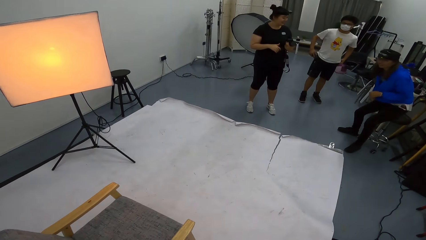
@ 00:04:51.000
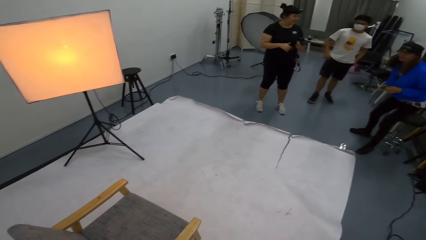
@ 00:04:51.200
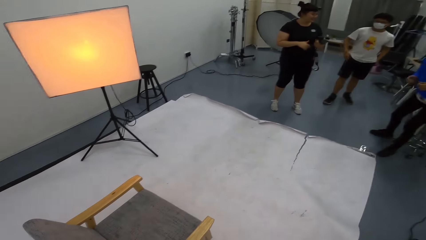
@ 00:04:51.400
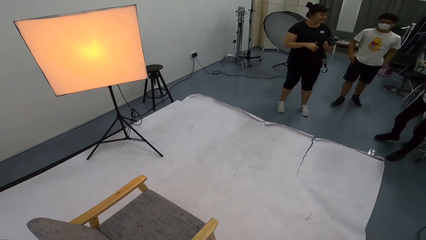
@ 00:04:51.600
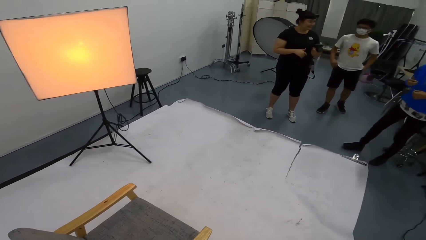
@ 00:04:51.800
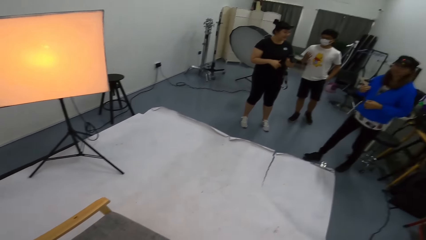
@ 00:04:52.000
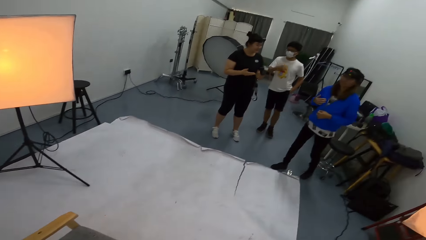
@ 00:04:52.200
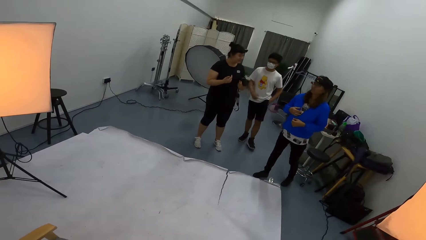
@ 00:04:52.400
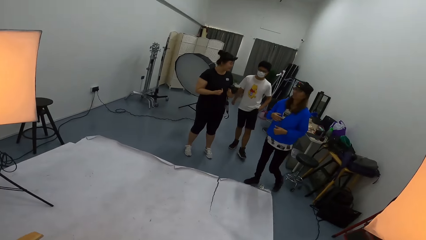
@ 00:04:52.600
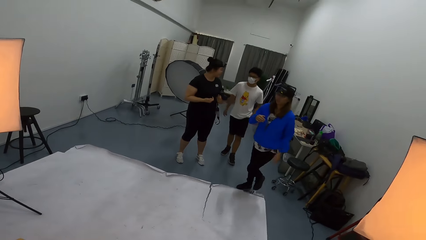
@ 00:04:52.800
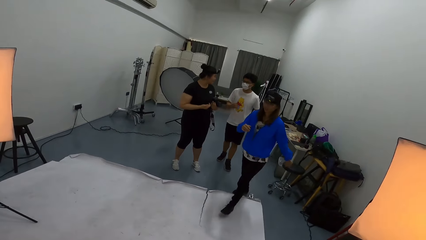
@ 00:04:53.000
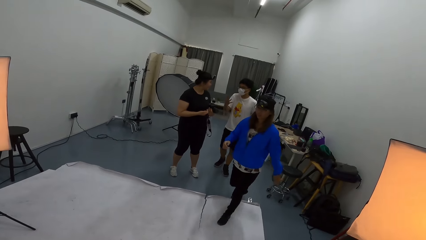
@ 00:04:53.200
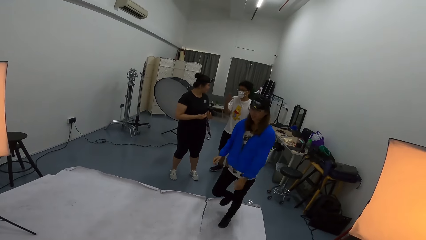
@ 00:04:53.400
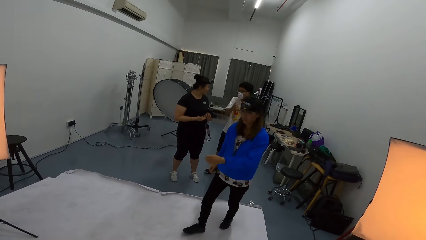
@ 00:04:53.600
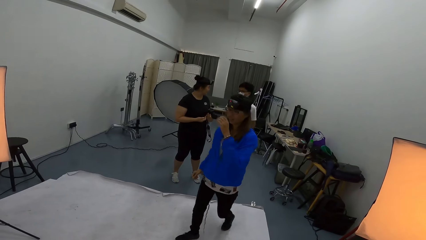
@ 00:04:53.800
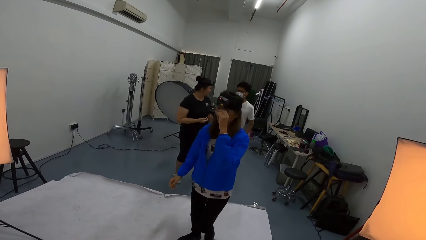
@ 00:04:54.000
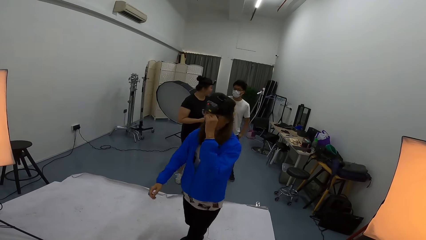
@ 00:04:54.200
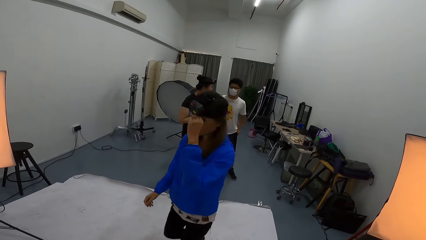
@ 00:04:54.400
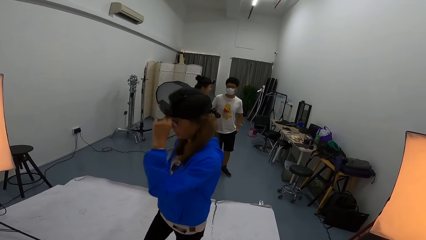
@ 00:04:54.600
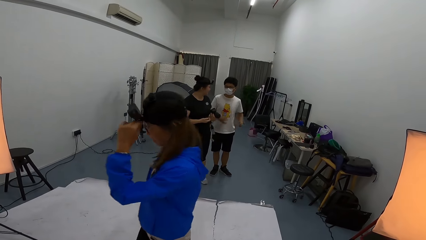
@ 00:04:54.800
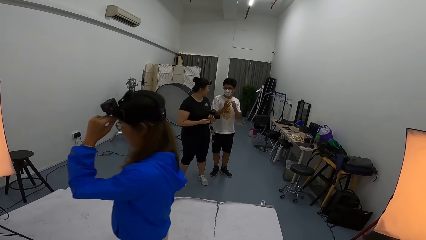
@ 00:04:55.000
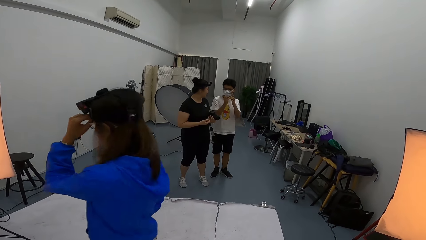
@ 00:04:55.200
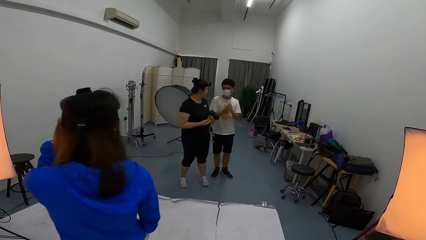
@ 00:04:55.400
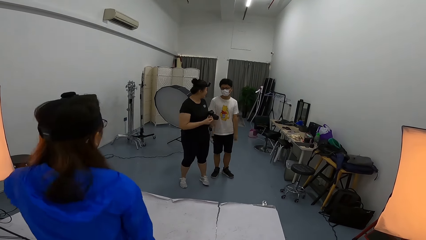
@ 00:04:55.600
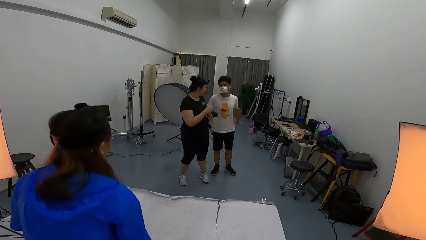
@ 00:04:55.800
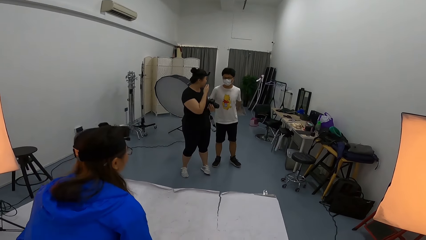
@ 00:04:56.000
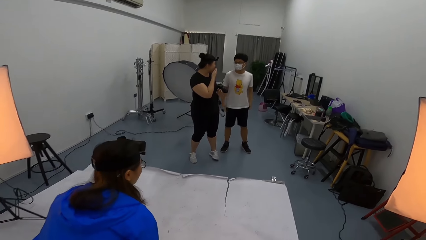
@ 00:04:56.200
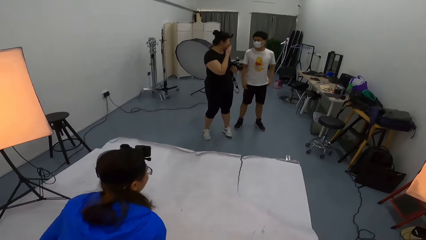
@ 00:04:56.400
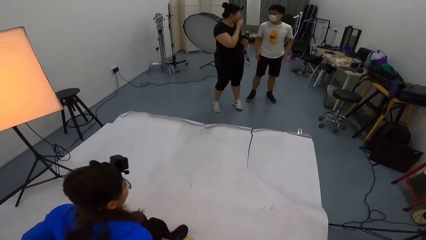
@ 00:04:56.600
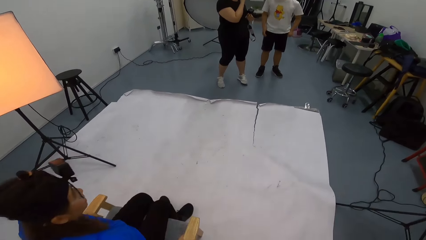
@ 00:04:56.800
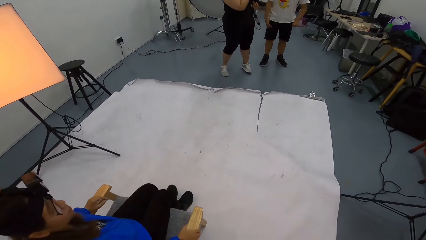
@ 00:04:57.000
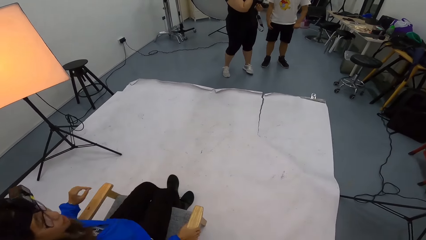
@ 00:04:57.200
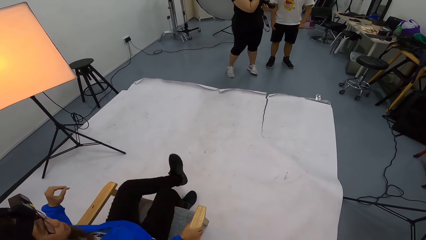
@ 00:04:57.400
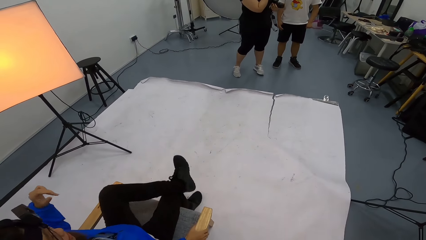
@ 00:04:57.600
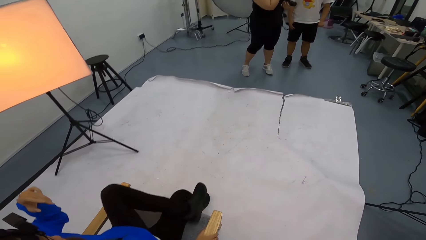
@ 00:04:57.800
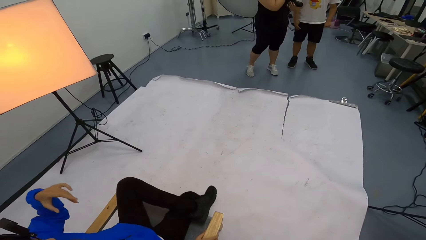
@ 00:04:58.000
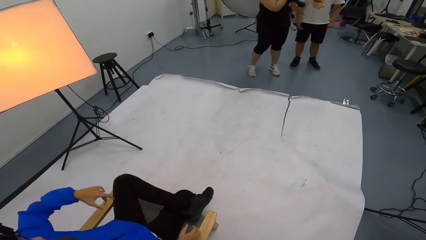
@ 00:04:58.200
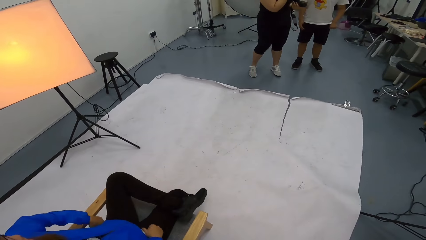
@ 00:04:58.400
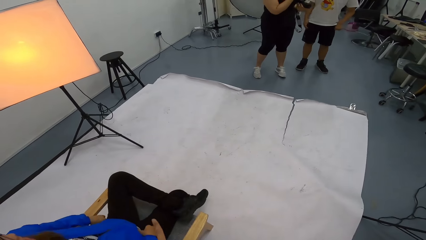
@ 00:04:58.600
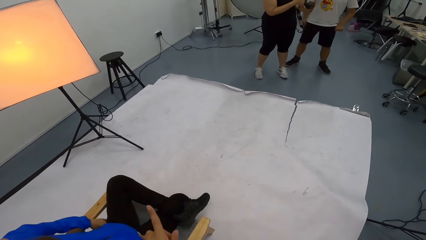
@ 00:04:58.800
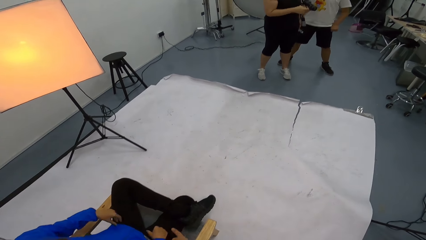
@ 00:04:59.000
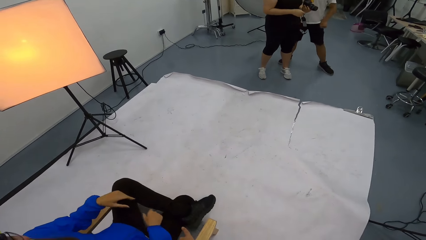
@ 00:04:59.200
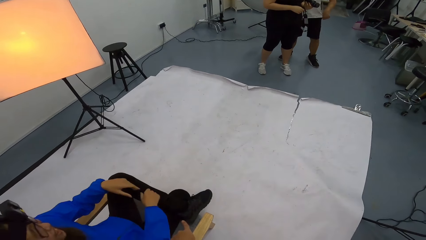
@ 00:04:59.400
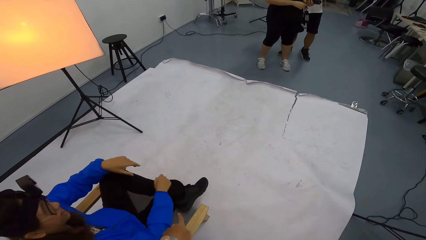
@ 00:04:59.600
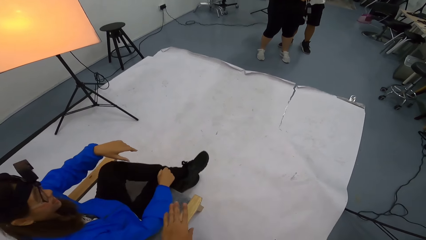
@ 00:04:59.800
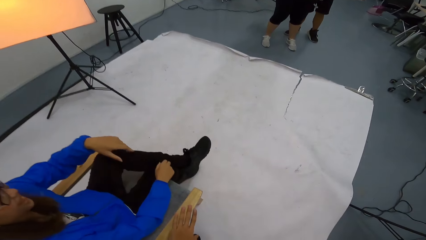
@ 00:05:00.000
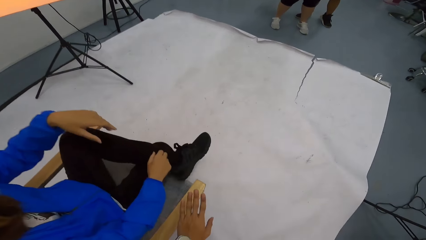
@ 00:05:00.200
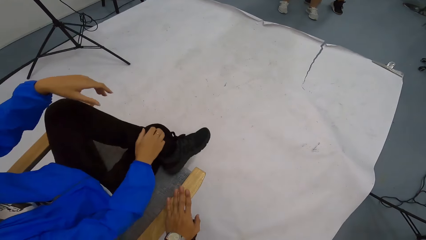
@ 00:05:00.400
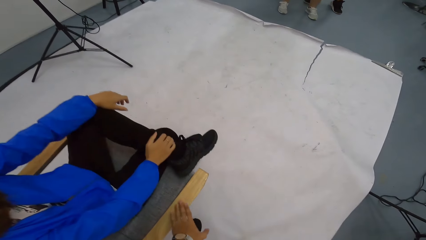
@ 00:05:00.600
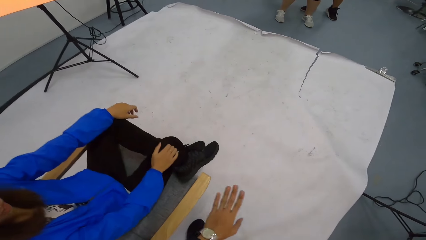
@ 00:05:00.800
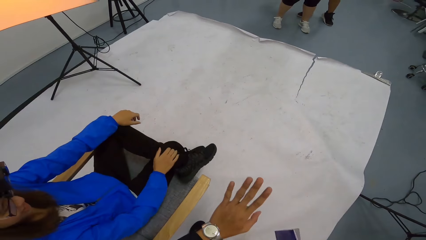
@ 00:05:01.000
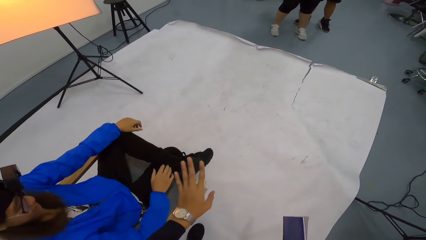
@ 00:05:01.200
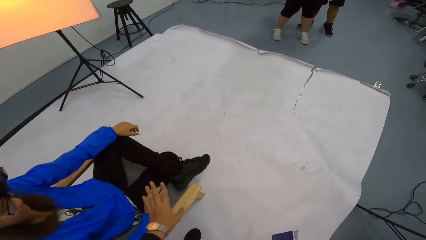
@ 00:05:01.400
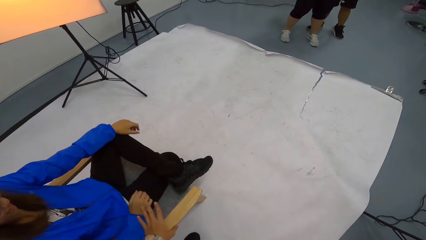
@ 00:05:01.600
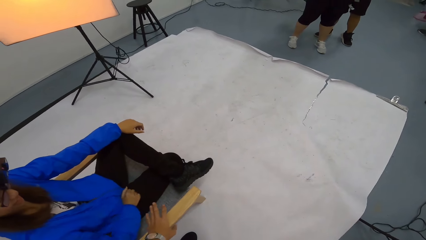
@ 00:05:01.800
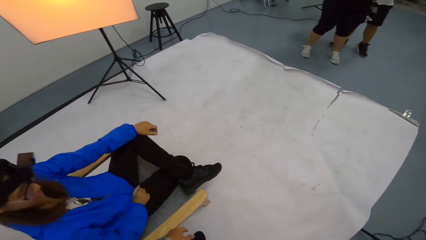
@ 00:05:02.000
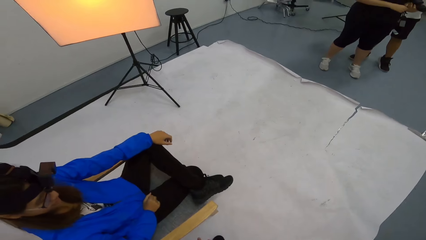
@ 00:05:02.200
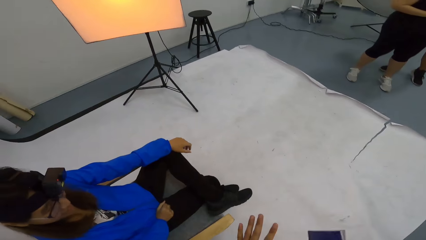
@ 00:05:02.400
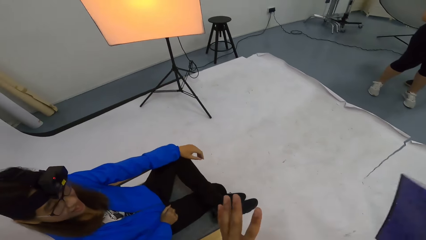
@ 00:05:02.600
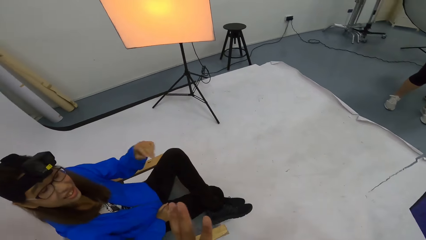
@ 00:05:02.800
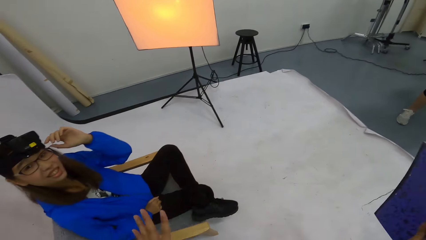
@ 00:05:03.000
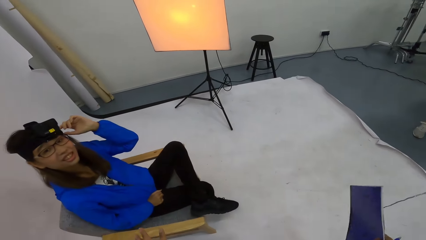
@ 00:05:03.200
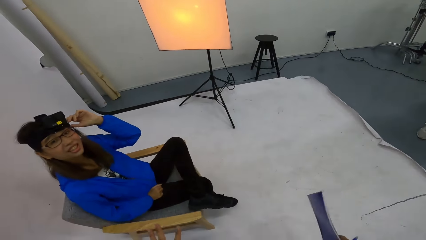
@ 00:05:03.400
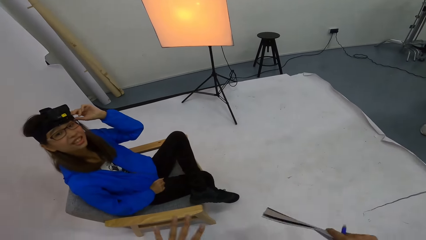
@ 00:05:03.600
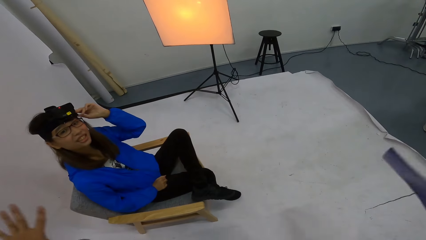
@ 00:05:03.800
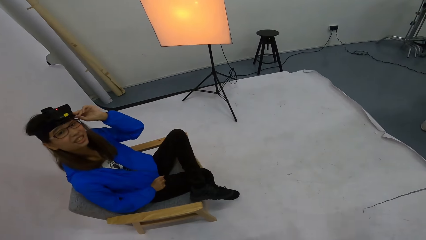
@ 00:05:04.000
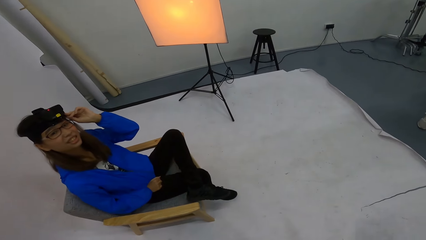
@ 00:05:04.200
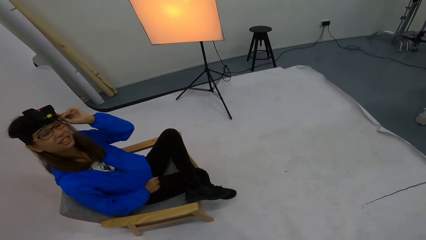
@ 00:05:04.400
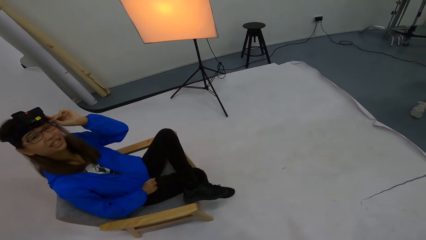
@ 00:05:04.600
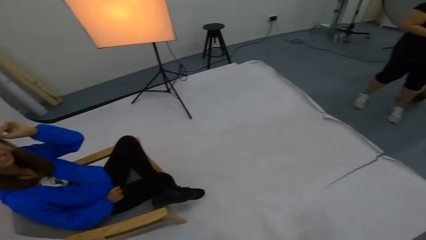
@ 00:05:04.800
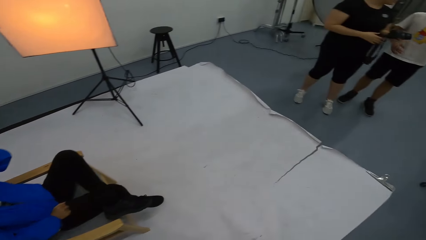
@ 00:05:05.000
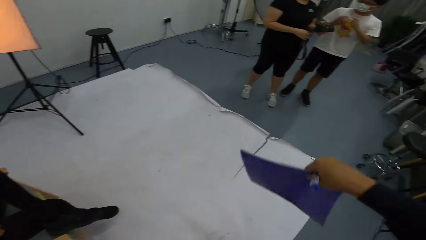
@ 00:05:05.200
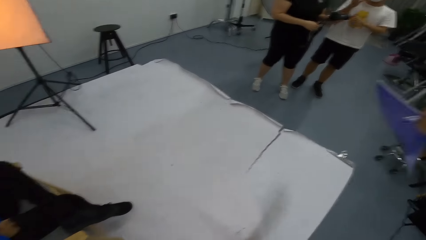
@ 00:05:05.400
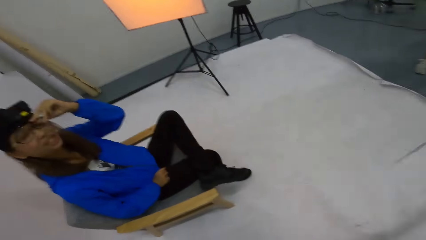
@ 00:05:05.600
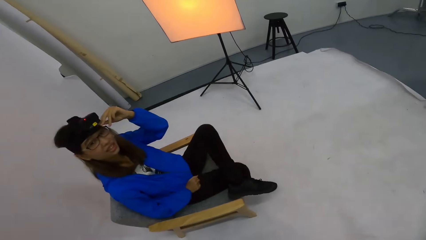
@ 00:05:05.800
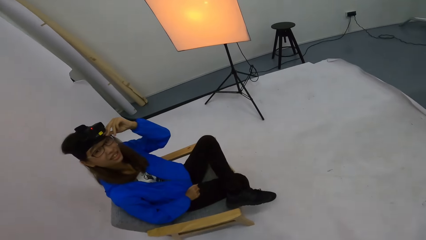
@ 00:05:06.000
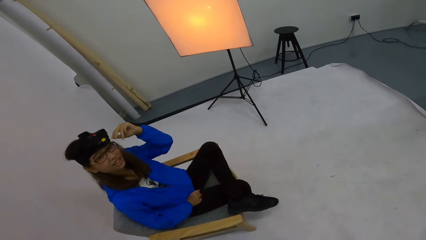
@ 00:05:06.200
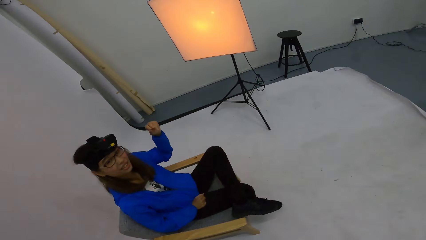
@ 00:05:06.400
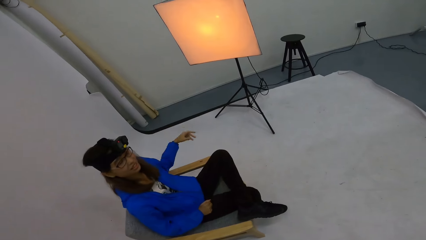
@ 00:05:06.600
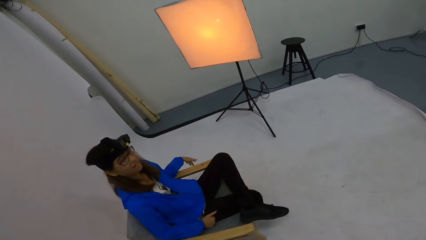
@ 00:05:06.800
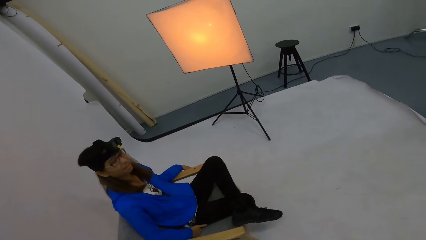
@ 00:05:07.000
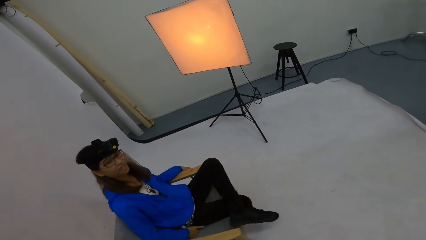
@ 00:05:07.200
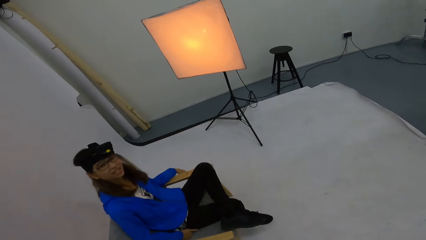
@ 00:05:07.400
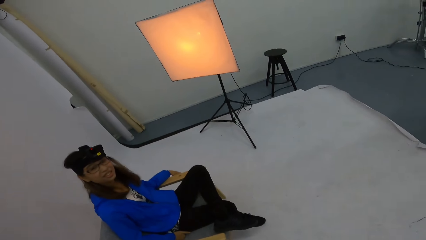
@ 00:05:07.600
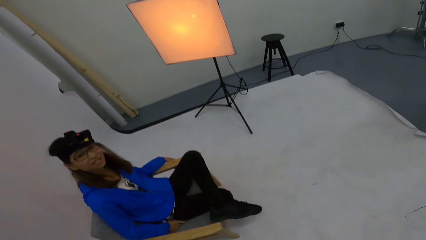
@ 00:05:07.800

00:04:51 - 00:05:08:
A woman stands up and walks towards the camera wearer. The woman holds the camera on the head, sits on a chair and folds the legs. The camera wearer speaks to the woman. They move hands. They speak to the woman.
